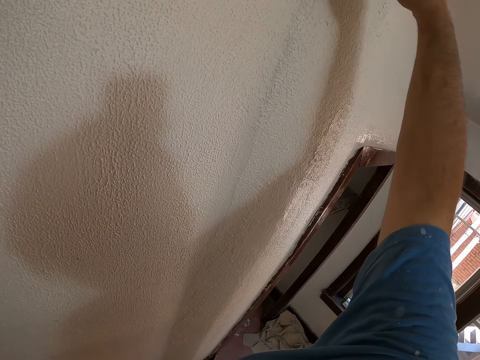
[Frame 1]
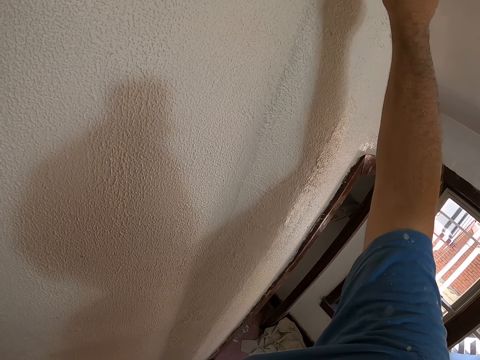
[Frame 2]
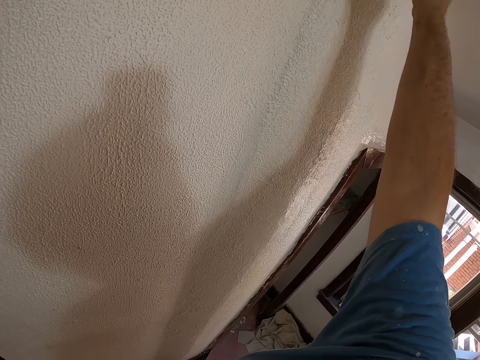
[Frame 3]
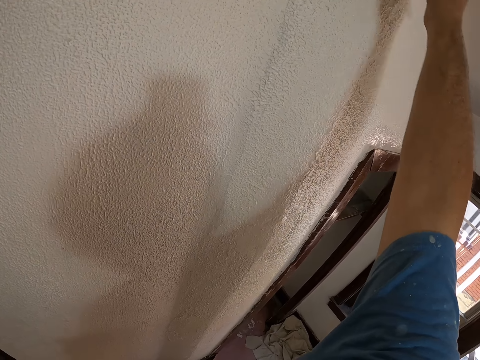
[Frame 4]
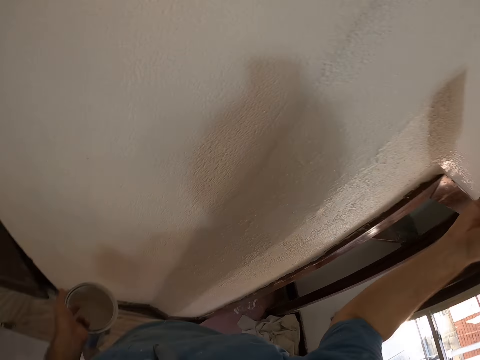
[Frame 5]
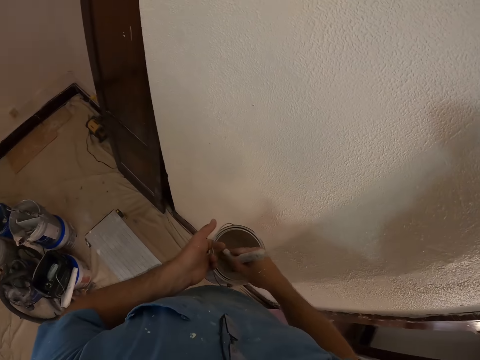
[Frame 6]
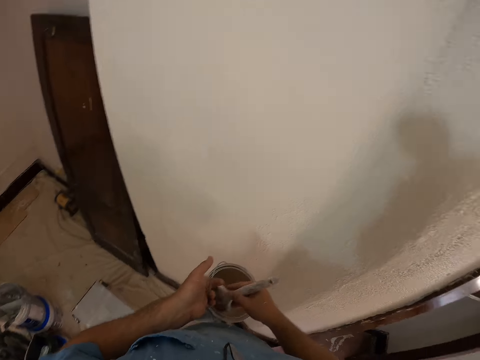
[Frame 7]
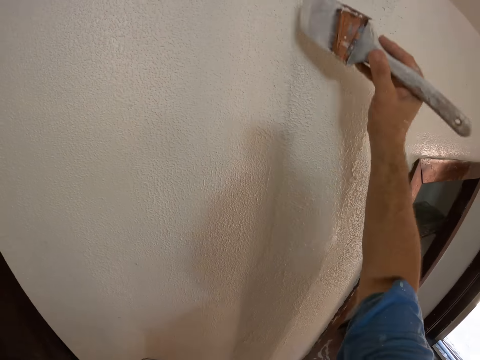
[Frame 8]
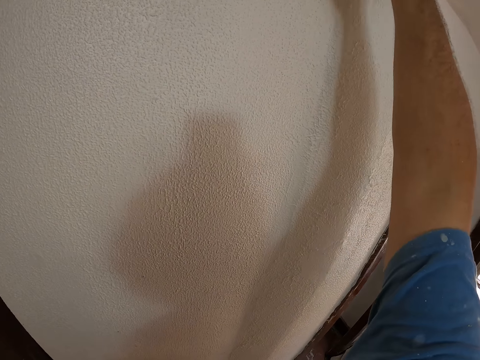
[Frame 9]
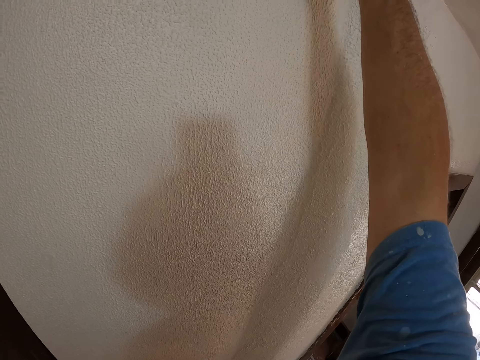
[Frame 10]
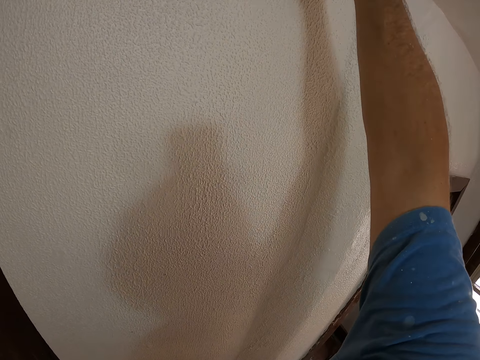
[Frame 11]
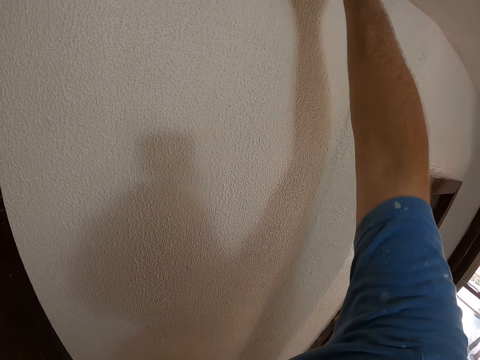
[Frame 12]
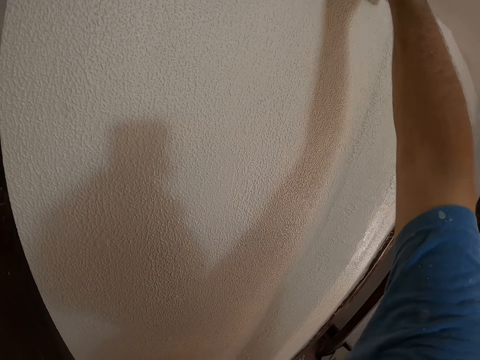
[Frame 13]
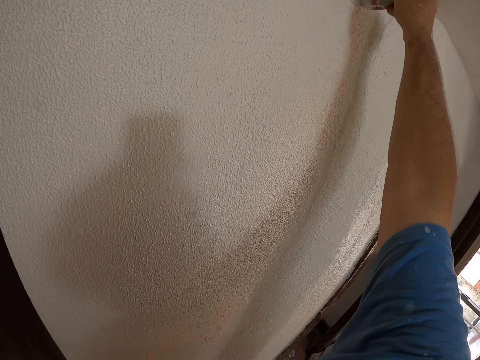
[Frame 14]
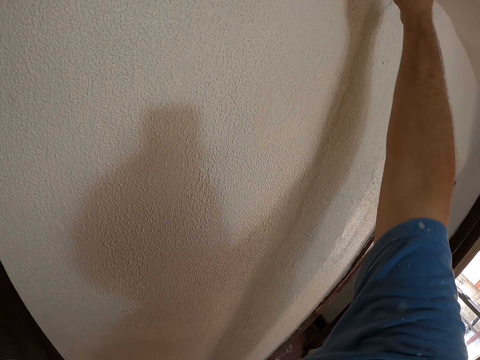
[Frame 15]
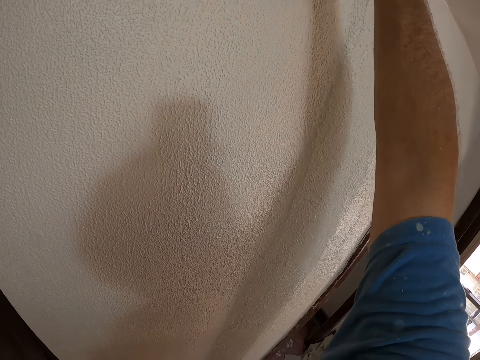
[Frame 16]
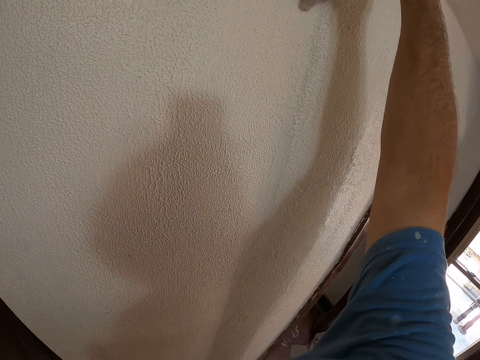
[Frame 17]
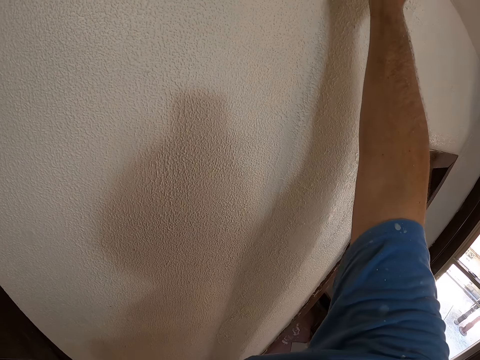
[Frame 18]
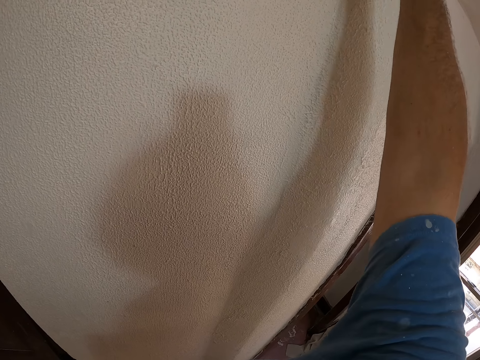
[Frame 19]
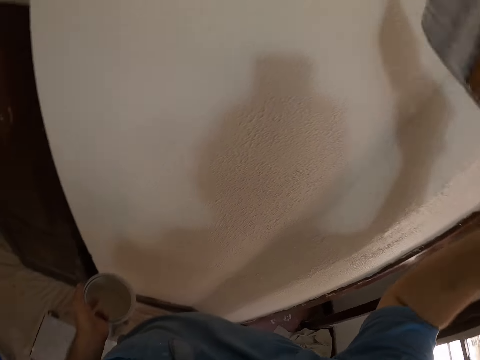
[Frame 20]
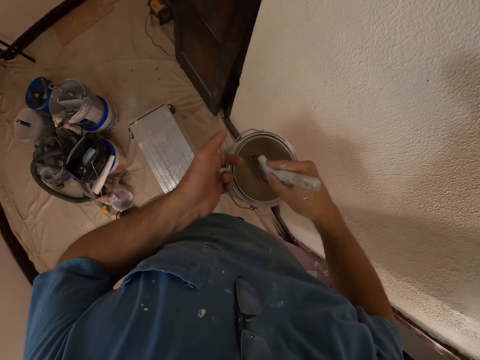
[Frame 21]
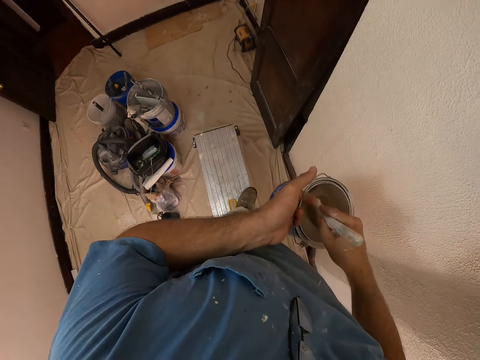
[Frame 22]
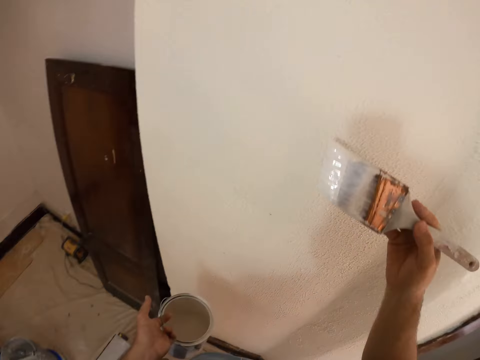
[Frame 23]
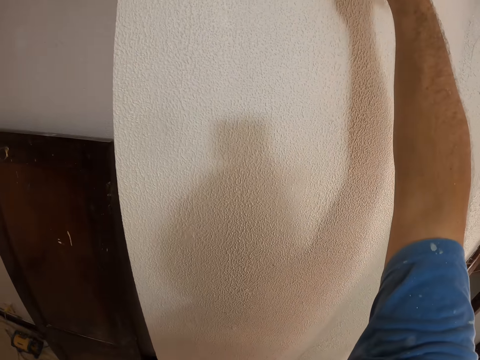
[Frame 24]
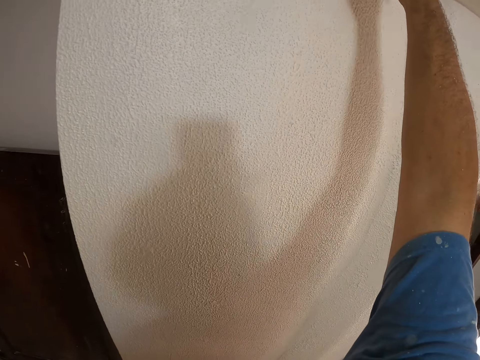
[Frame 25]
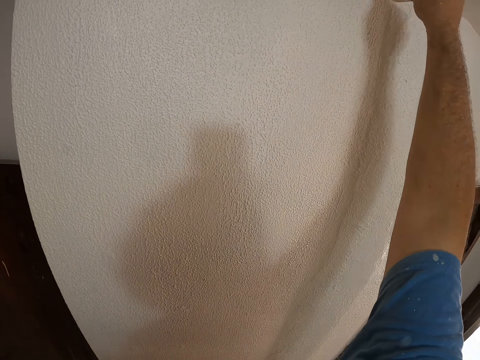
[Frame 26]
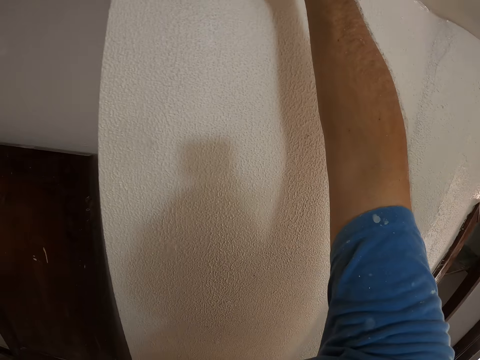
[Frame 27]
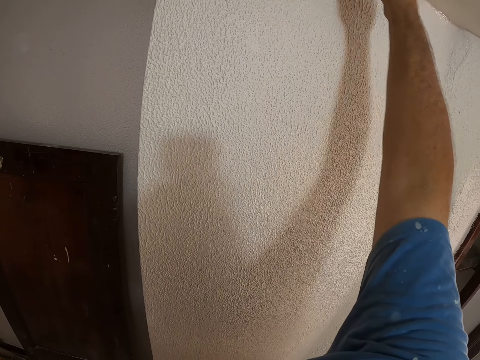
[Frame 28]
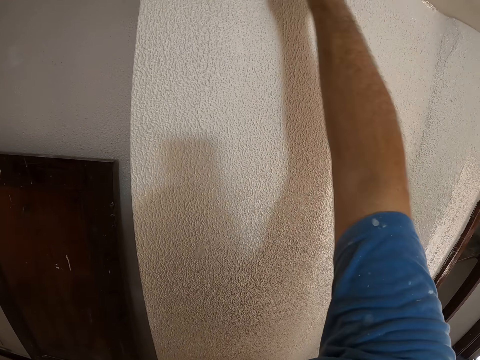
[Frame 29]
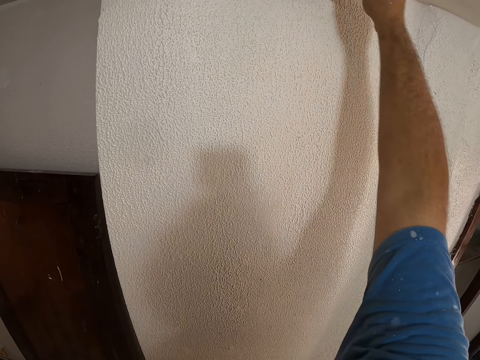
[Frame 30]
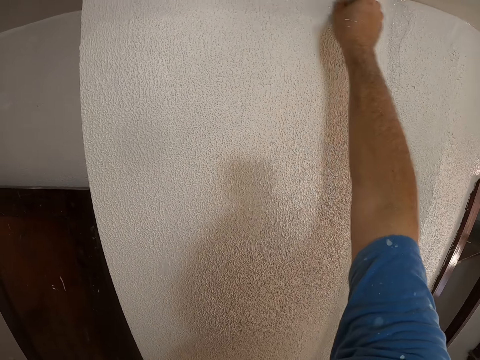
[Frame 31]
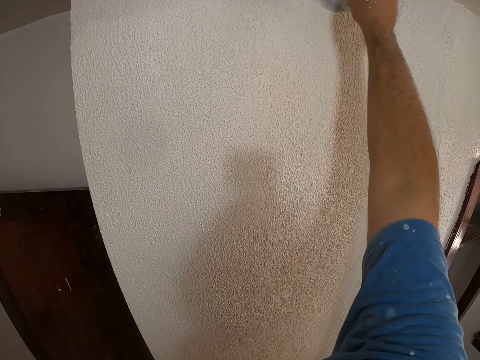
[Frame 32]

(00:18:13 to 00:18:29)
The camera wearer dips the paint brush in the paint bucket. They paint the wall of the room with the paint brush. They dip the paint brush in the paint bucket. They paint the wall of the room with the paint brush.

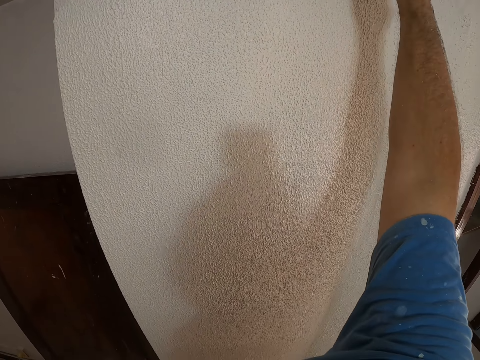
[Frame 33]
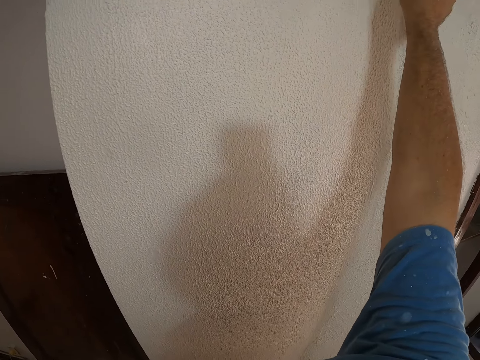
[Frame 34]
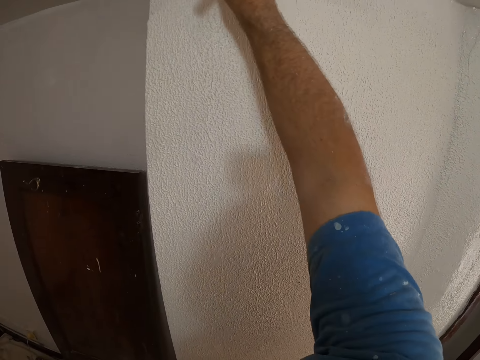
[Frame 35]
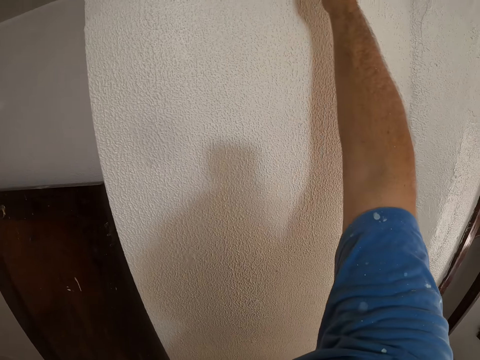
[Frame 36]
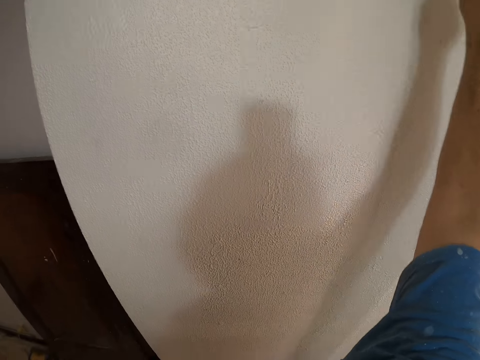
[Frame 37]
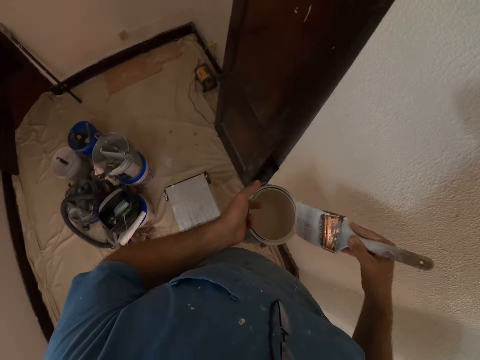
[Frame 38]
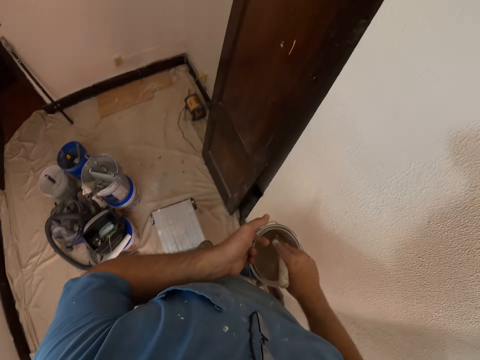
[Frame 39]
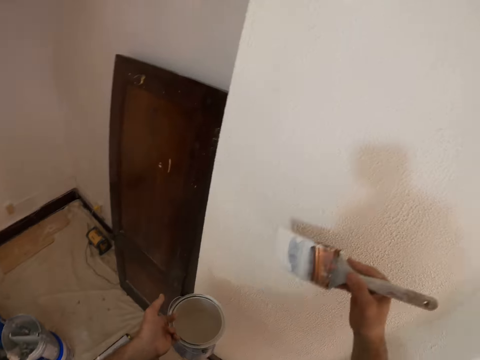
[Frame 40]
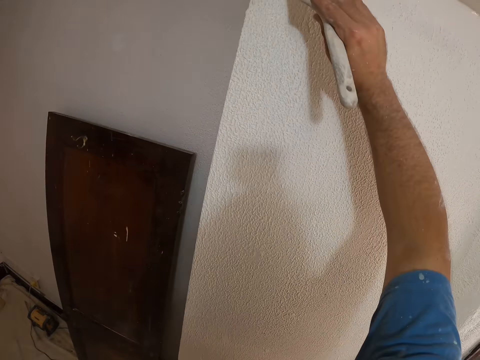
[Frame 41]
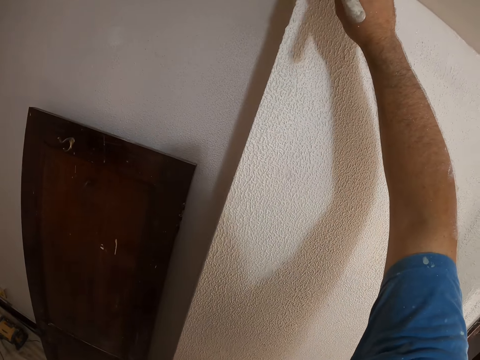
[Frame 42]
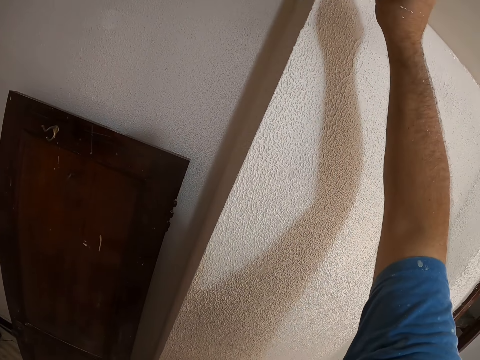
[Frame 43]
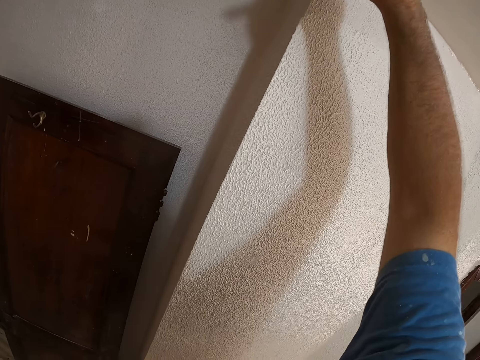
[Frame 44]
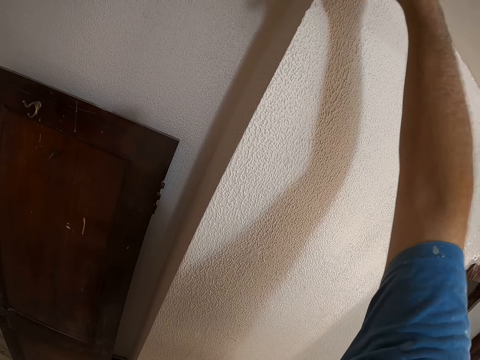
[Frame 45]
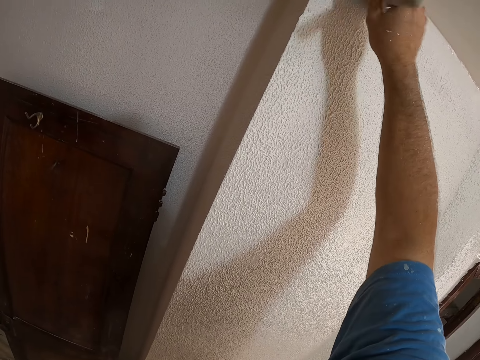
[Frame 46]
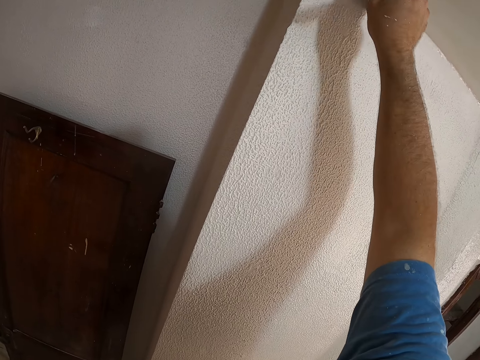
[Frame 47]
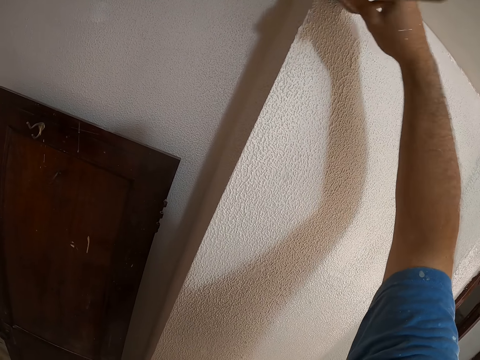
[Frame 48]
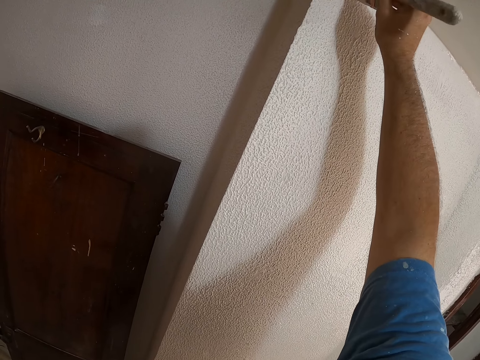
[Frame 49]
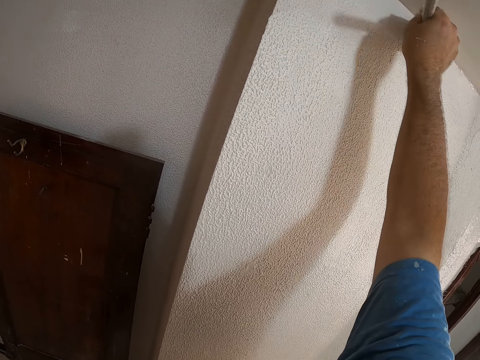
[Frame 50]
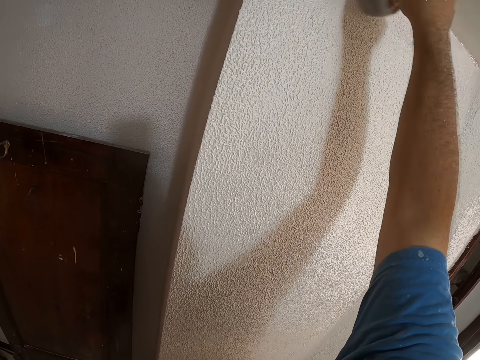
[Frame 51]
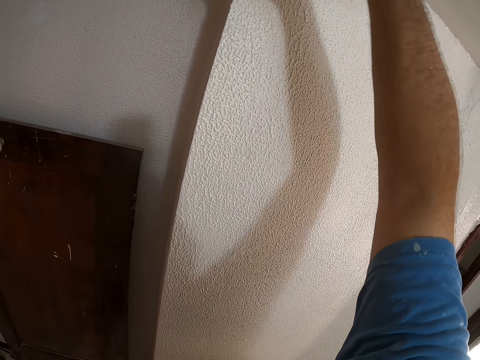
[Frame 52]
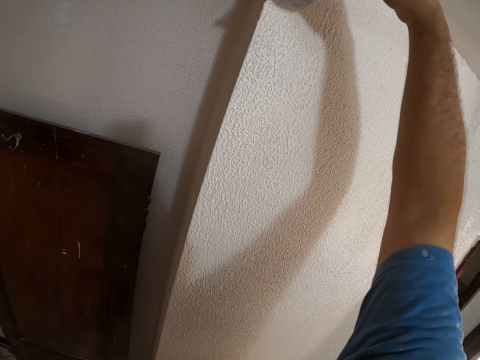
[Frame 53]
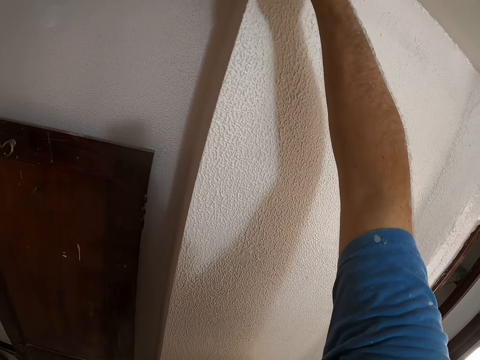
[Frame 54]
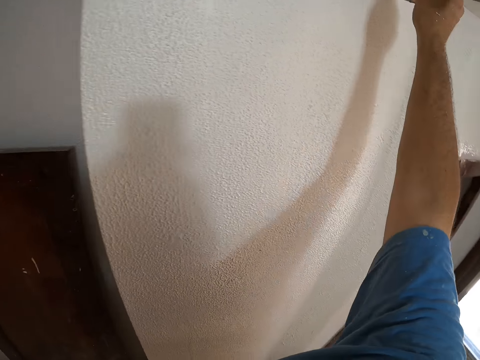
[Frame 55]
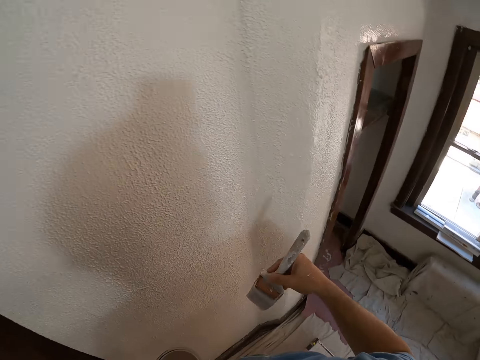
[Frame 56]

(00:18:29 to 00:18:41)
The camera wearer dips the paint brush in the paint bucket. They paint the wall of the room with the paint brush.
